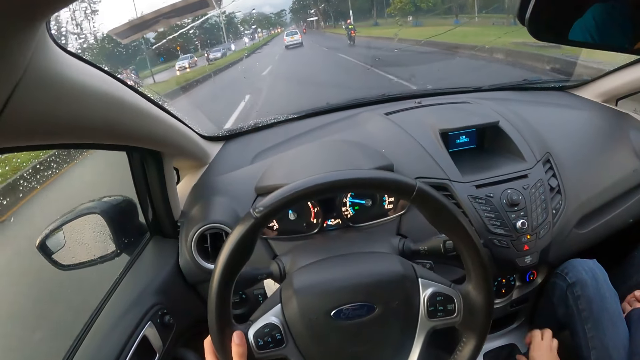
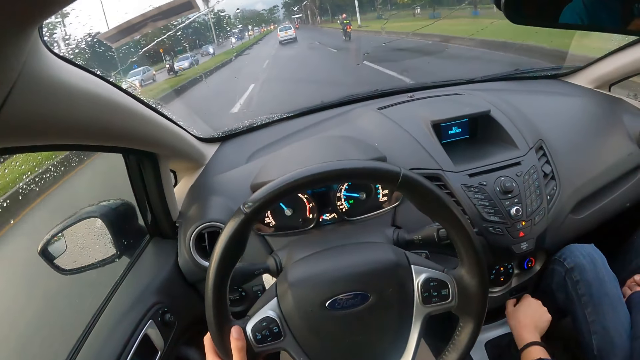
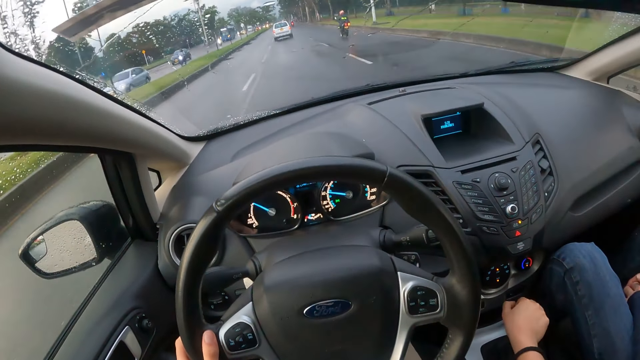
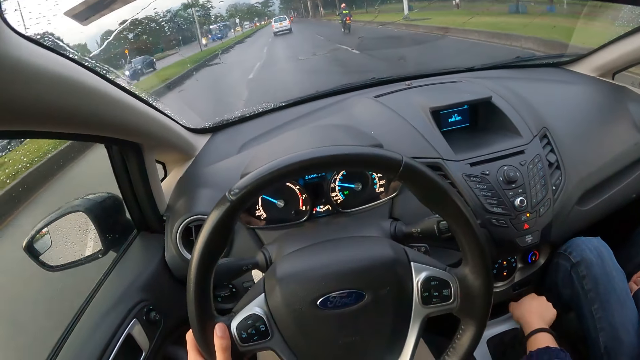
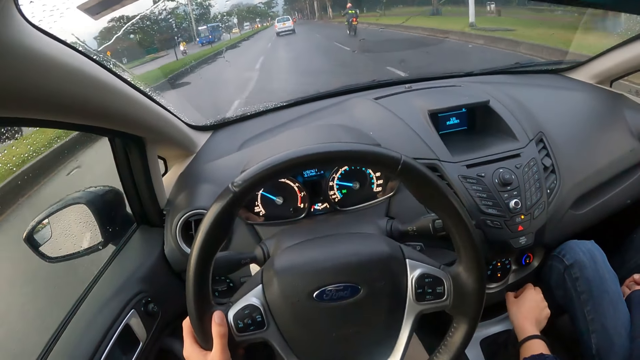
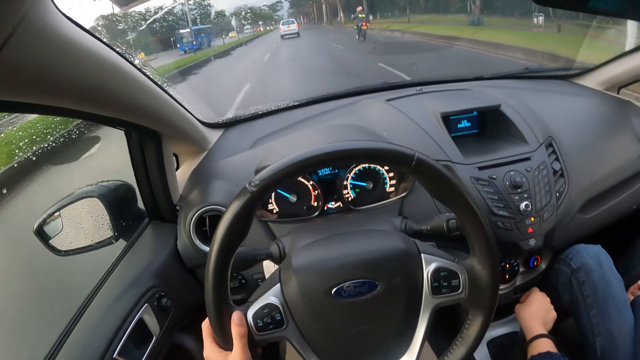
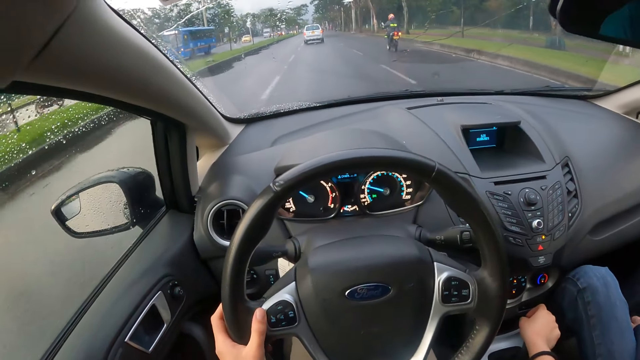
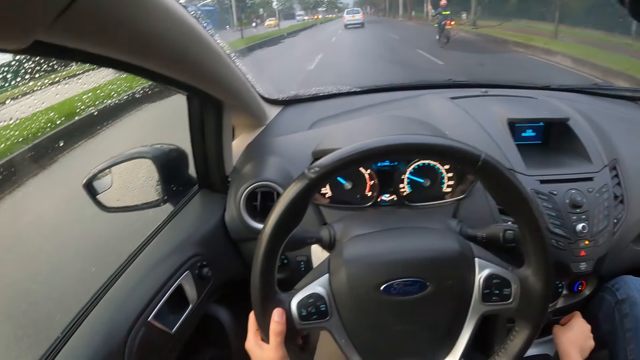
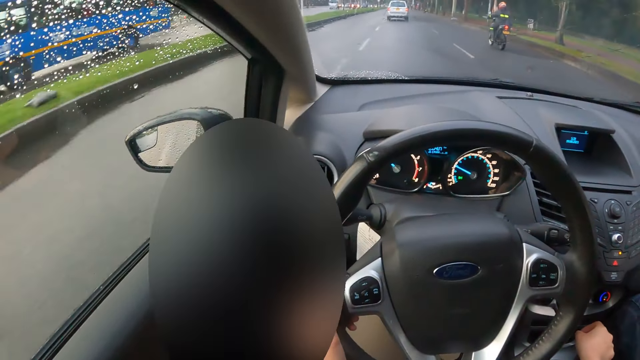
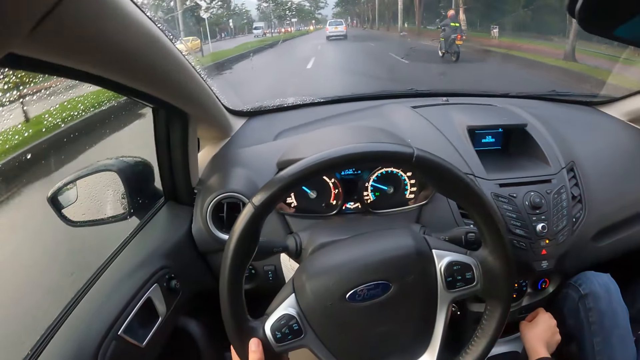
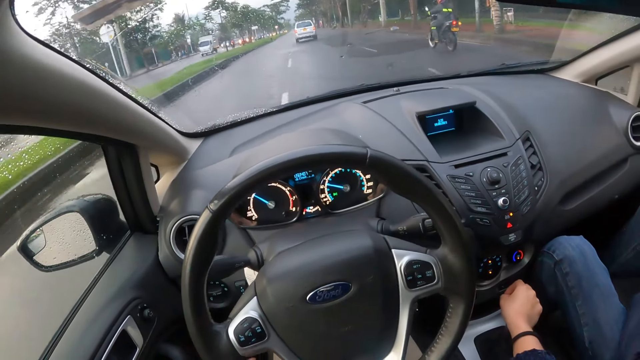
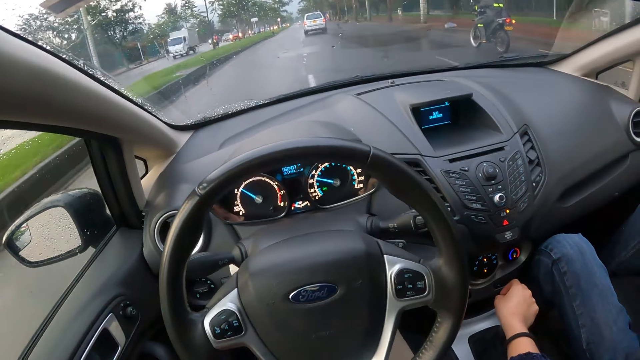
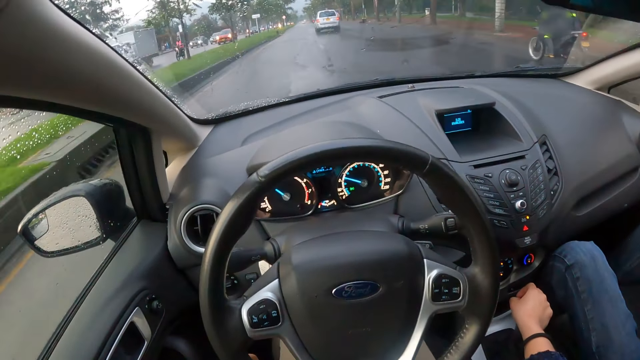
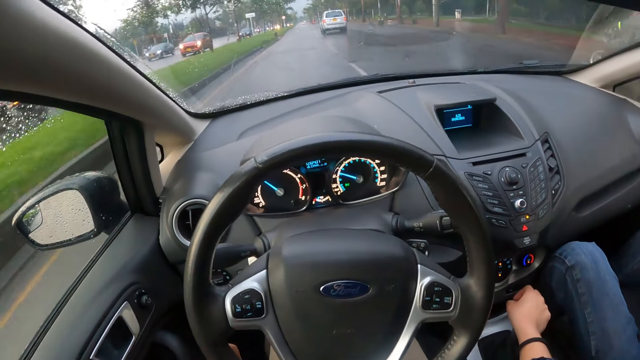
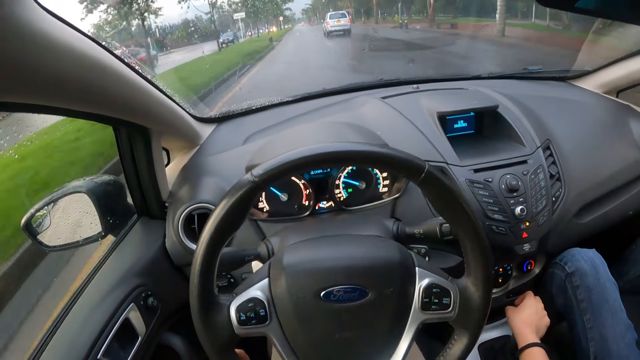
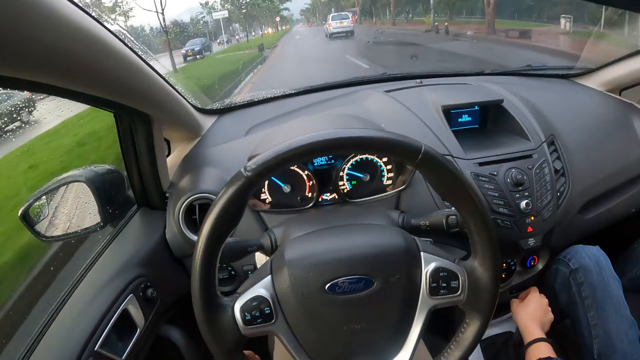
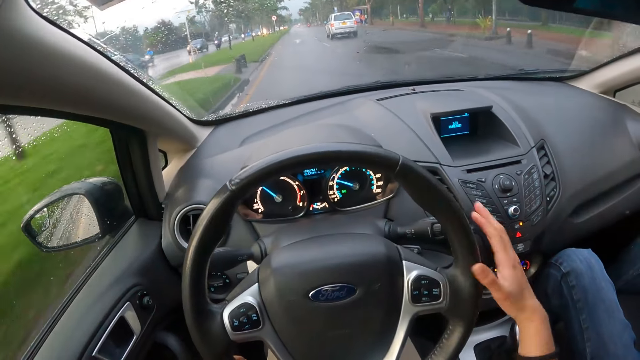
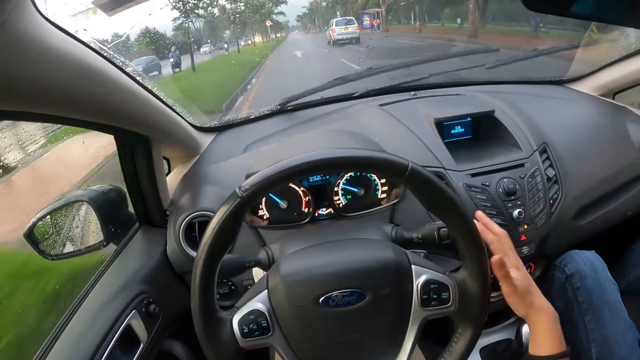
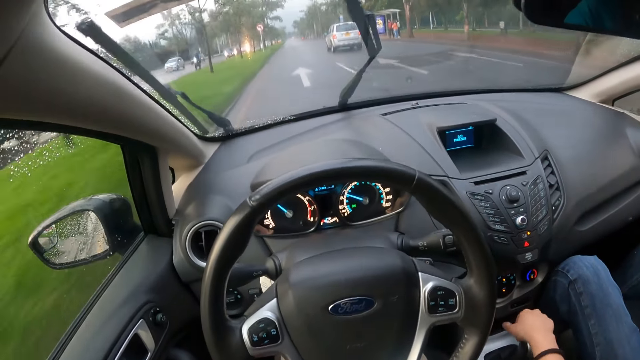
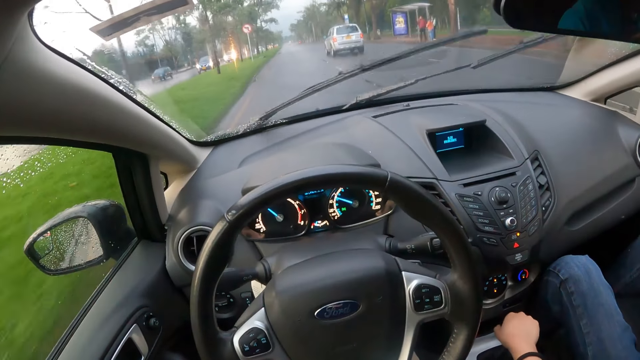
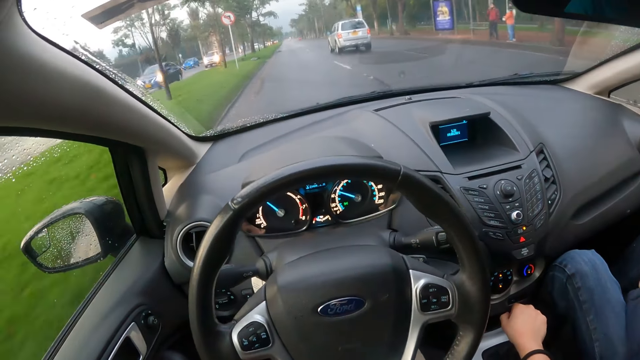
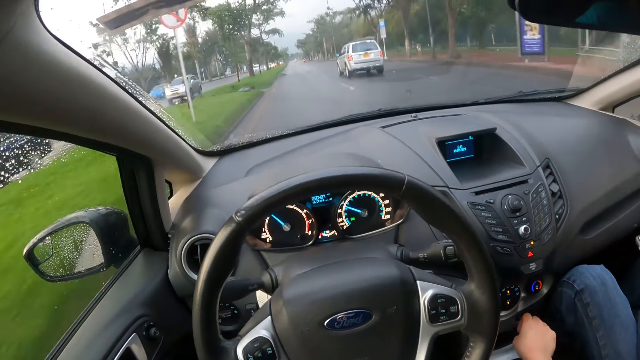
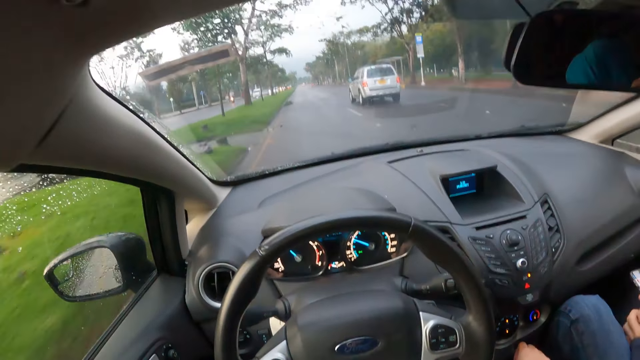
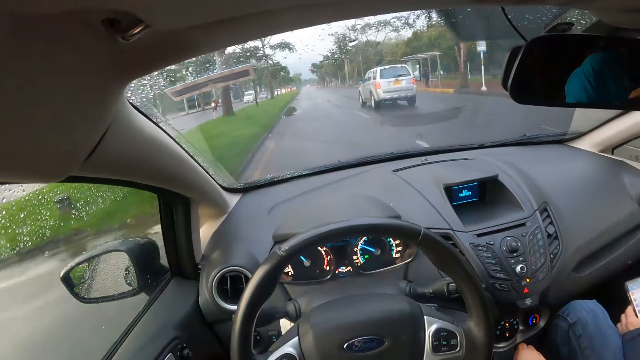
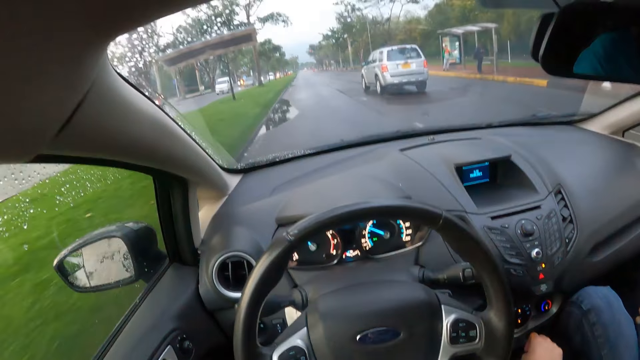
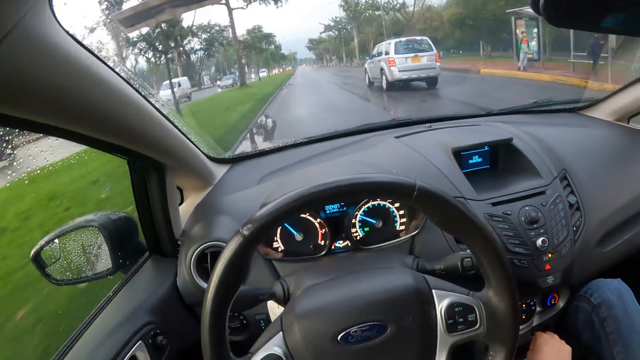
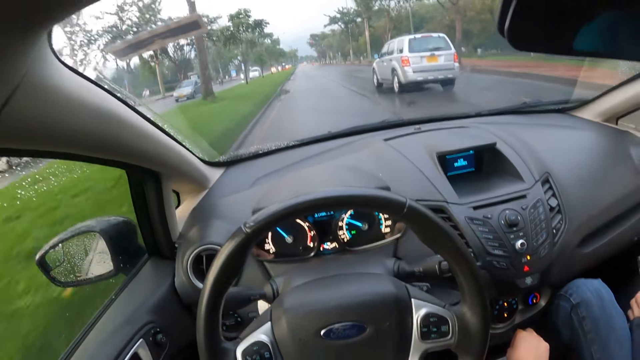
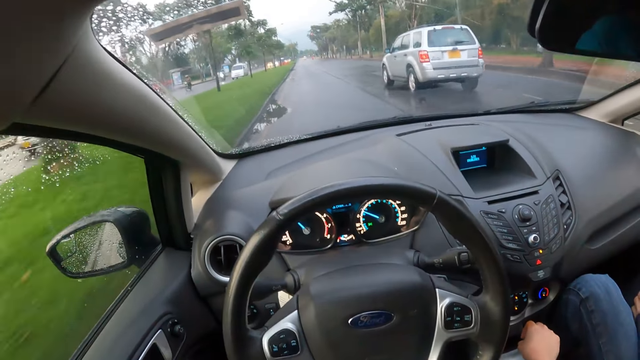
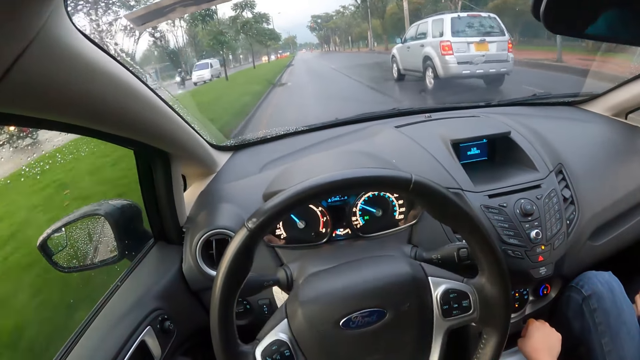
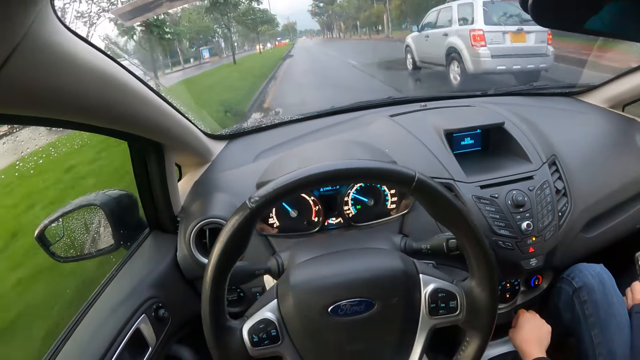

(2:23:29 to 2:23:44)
The camera wearer touches the steering wheel with her right hand. She turns on the windshield wiper control on the dashboard with her right hand. She shifts the gear lever with her right hand. A man operates a phone in both hands.

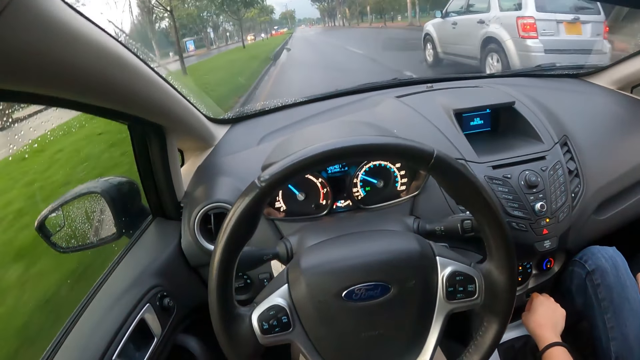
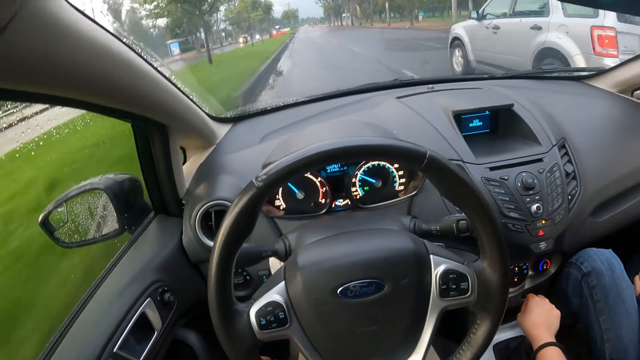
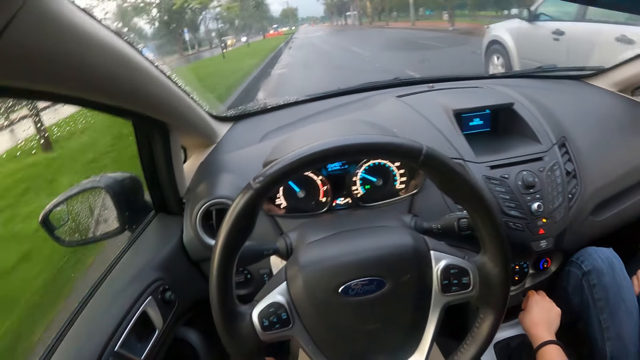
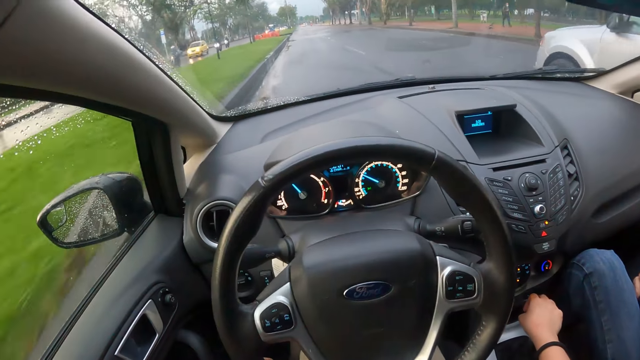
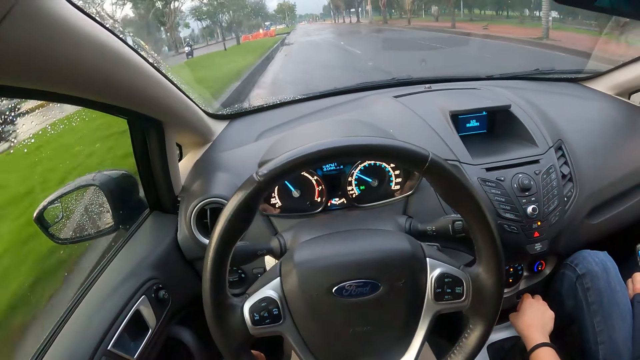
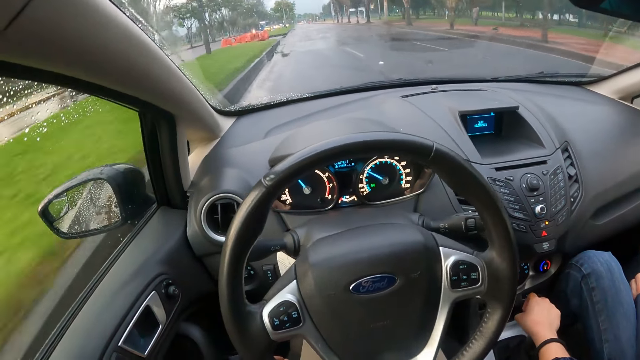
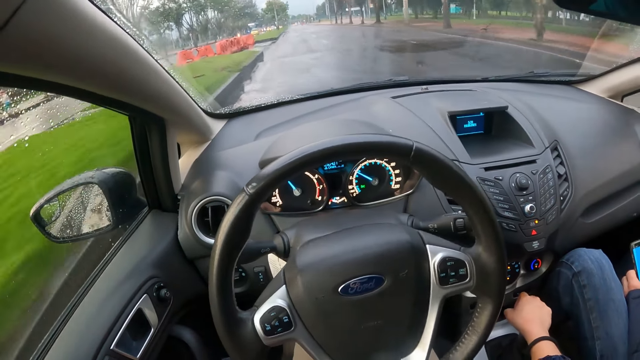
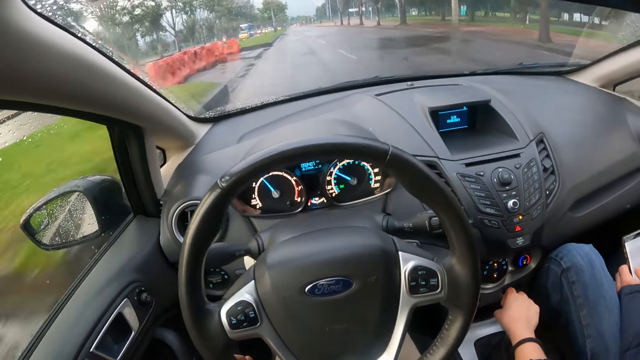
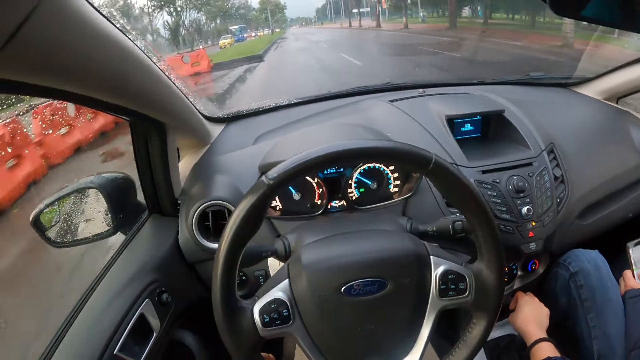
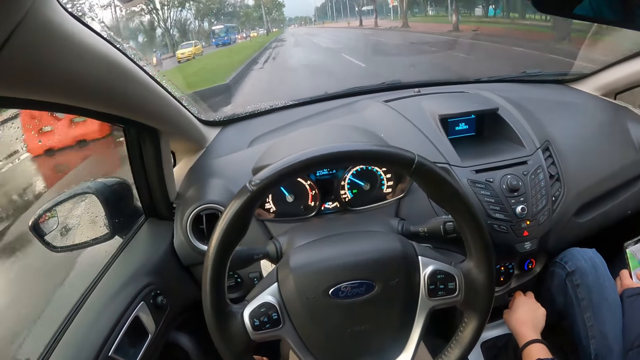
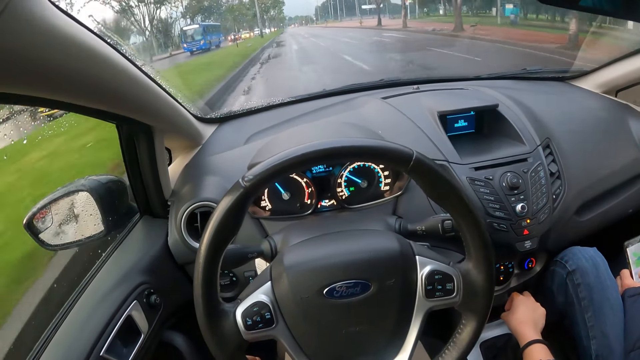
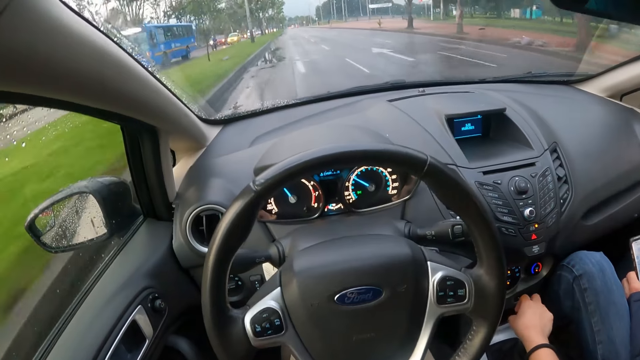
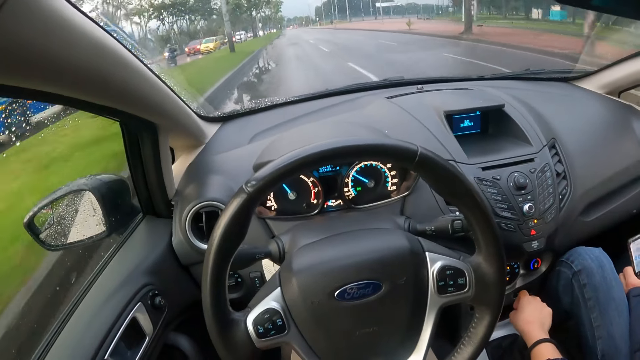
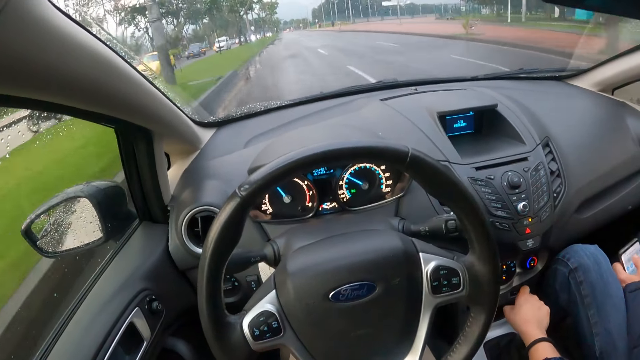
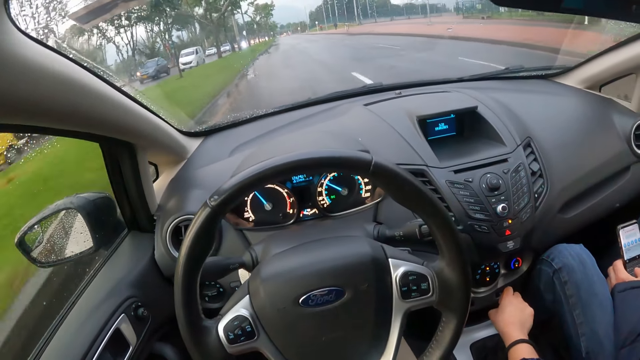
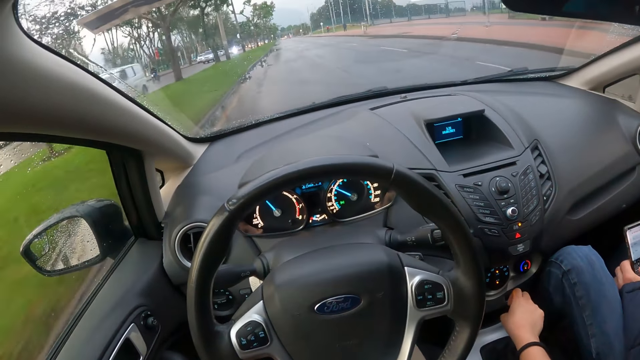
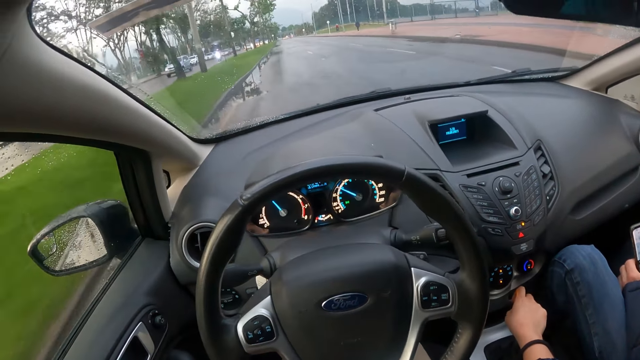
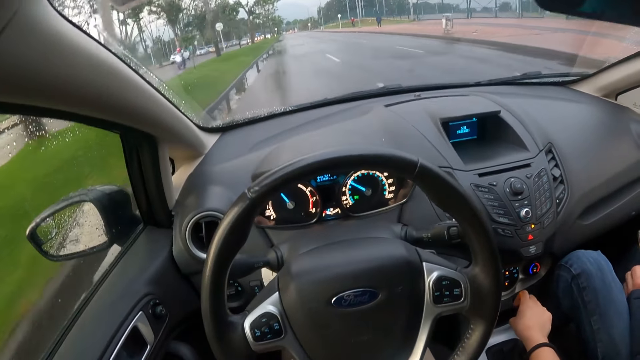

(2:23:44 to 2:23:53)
The camera wearer drives past a silver car.
